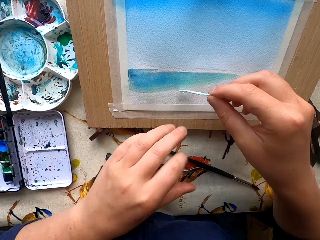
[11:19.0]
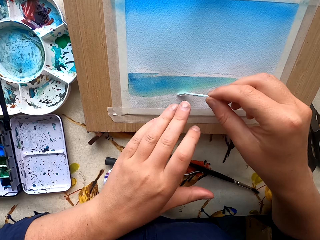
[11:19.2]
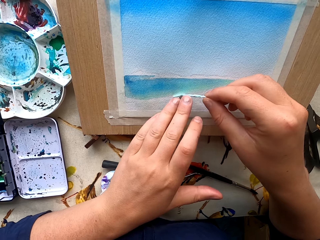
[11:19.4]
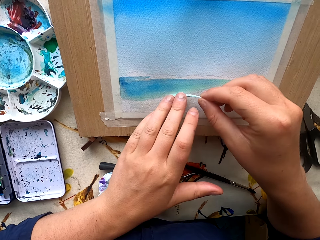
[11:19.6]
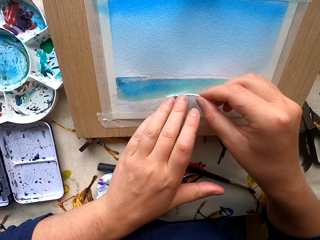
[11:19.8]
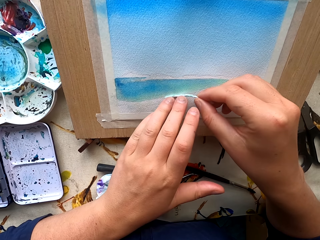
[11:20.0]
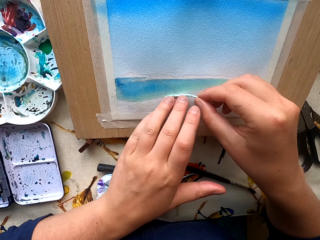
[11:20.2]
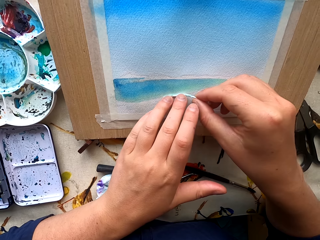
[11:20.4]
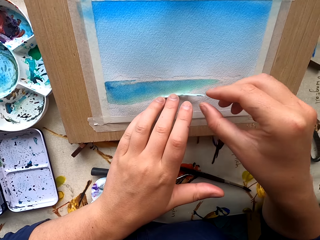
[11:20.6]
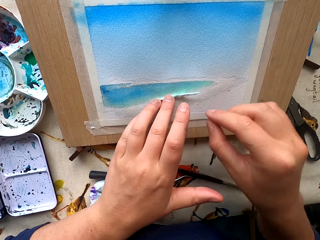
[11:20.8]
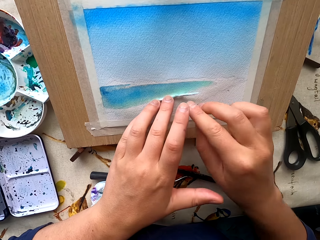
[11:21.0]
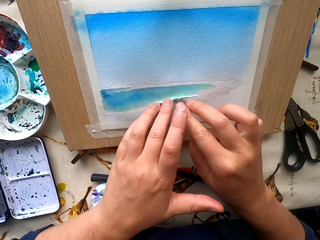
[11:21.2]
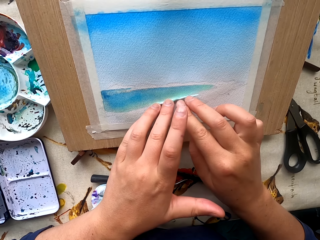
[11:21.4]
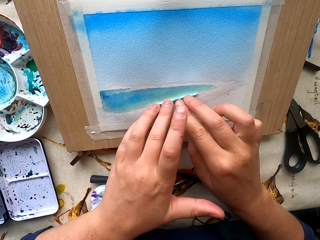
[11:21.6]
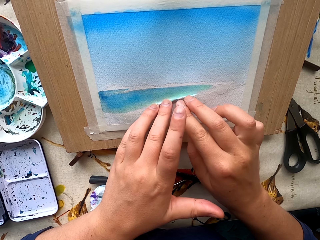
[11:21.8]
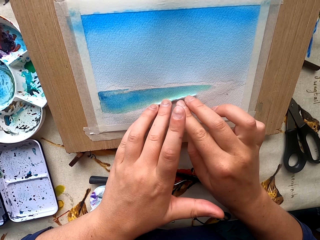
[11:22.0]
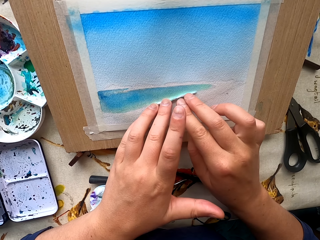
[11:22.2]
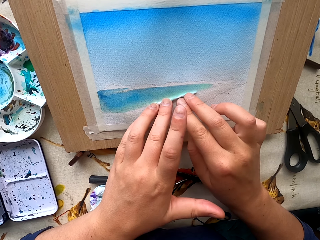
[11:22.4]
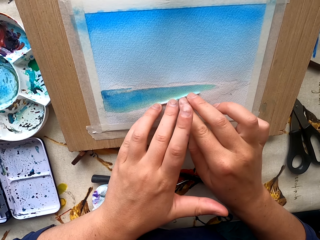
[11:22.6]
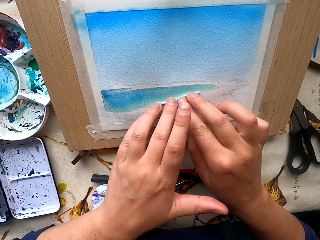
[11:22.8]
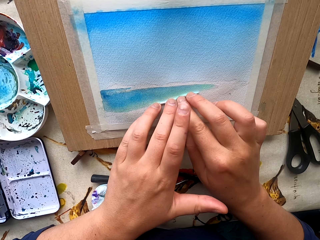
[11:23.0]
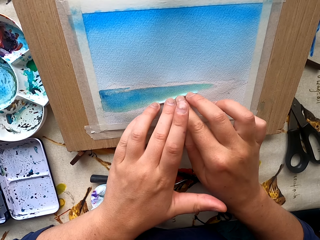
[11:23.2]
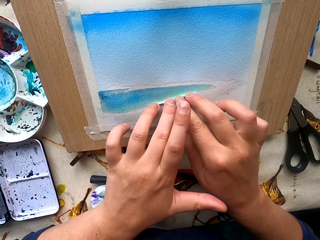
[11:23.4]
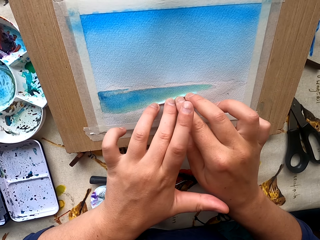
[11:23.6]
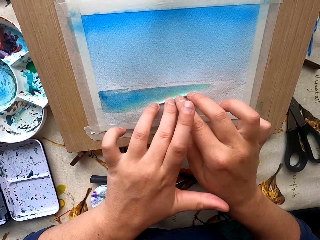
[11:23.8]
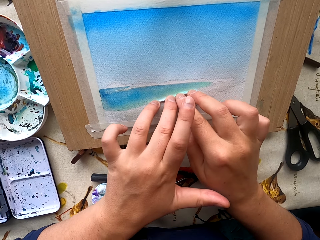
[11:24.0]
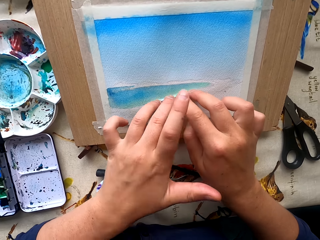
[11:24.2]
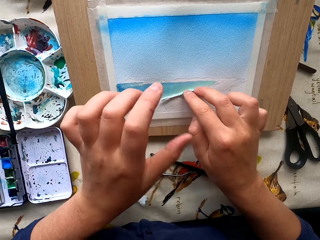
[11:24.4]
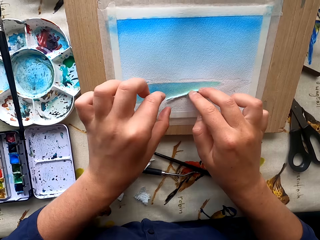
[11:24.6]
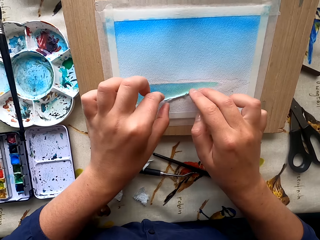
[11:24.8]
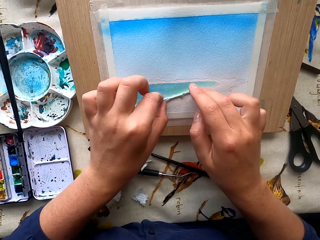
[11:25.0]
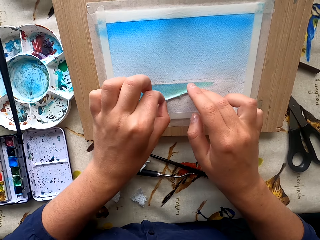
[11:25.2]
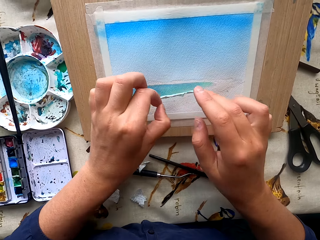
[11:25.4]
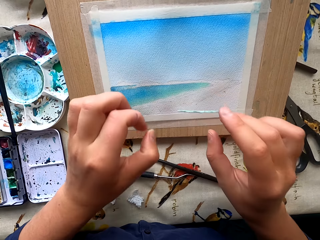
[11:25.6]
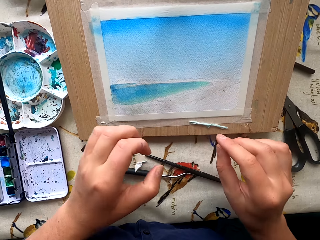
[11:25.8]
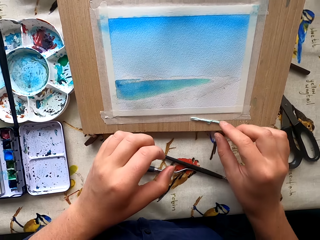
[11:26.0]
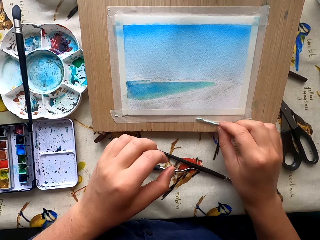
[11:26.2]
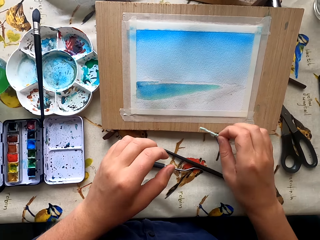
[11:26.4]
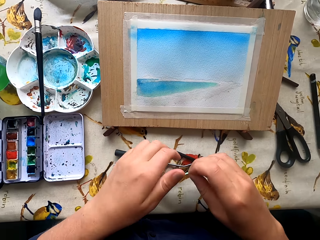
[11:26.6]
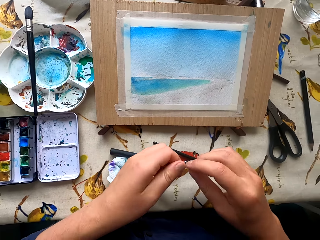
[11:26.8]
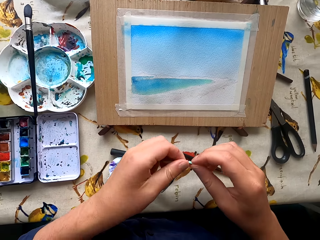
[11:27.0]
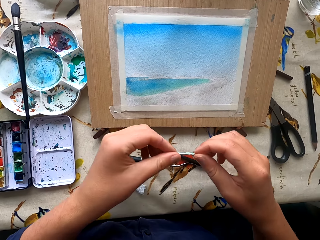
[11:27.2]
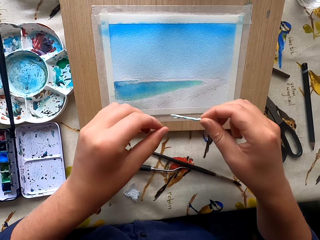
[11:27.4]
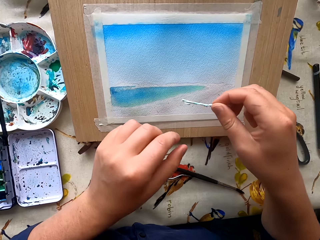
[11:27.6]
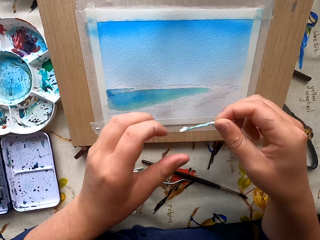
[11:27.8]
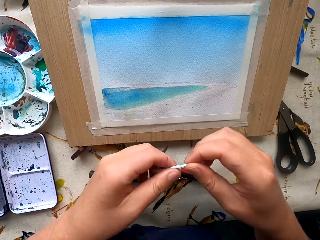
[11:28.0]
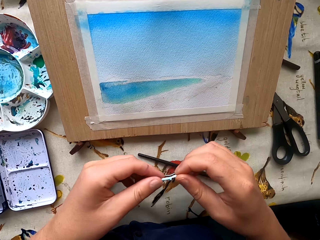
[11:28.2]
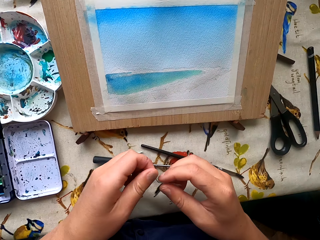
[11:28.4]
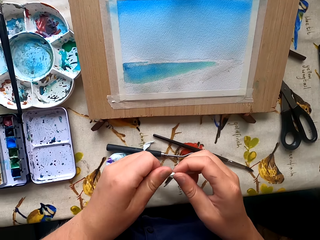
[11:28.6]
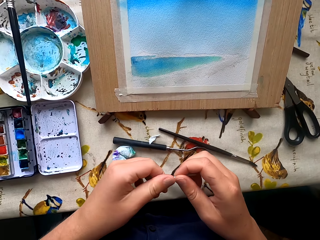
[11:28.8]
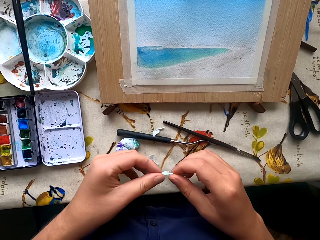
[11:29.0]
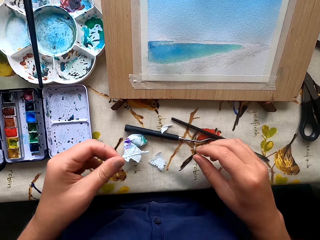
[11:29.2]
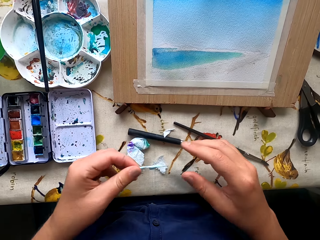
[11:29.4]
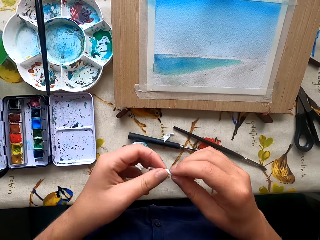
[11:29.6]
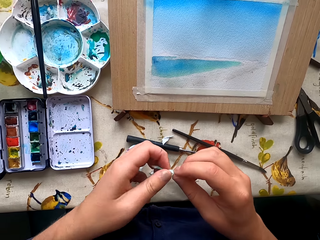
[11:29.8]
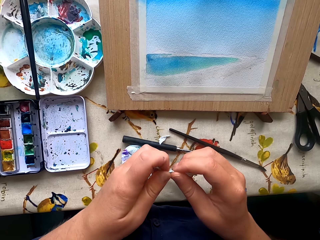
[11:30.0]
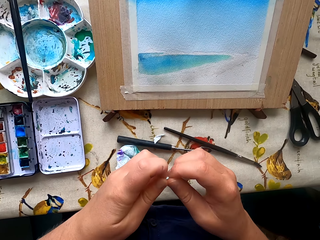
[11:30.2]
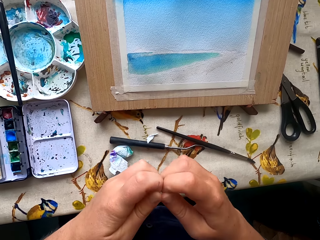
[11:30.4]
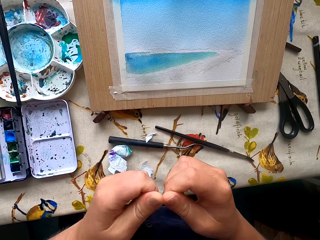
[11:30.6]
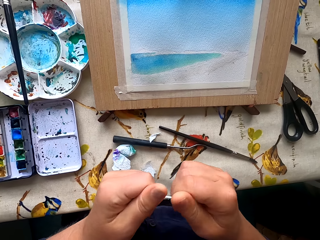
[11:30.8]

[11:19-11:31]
The camera wearer dries the paint with the wipe. They drop the tissue. They pick up the tissue. They inspect the wipe. They fold the tissue.

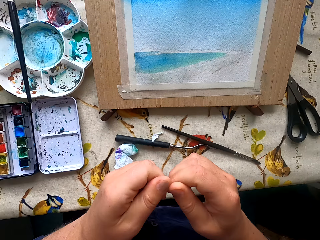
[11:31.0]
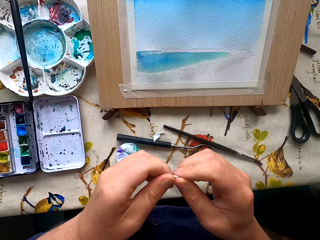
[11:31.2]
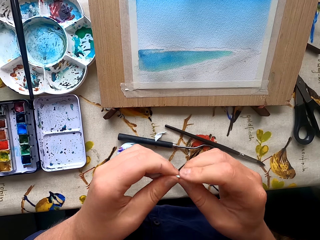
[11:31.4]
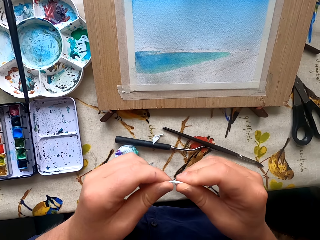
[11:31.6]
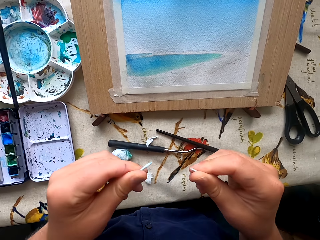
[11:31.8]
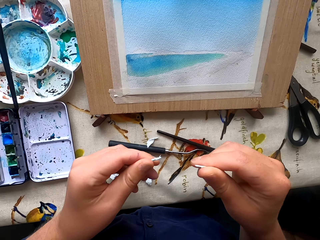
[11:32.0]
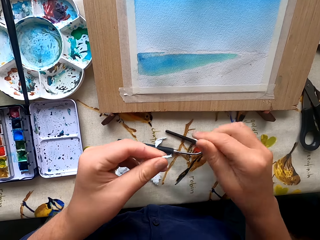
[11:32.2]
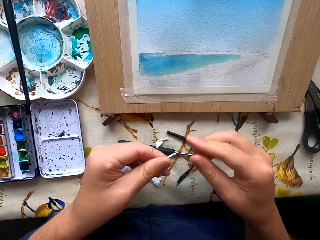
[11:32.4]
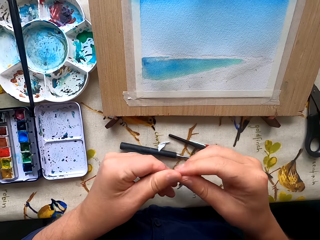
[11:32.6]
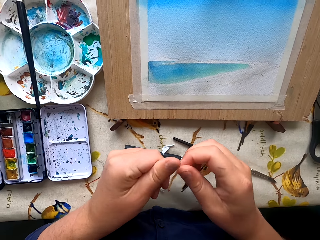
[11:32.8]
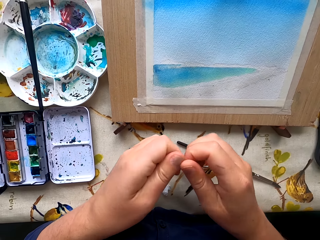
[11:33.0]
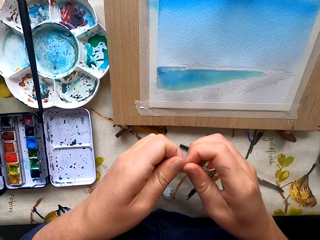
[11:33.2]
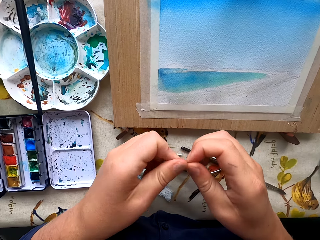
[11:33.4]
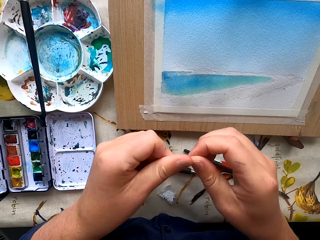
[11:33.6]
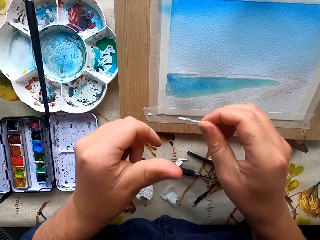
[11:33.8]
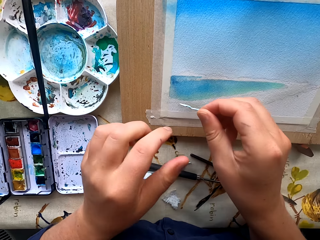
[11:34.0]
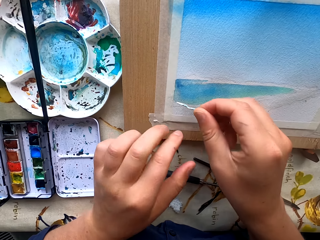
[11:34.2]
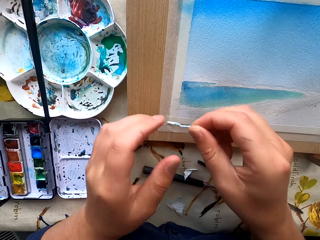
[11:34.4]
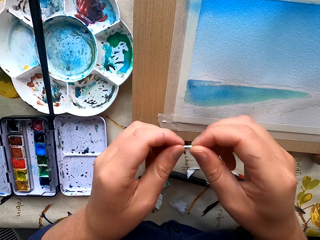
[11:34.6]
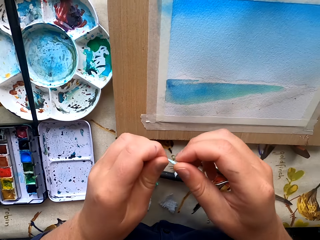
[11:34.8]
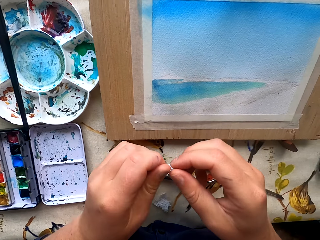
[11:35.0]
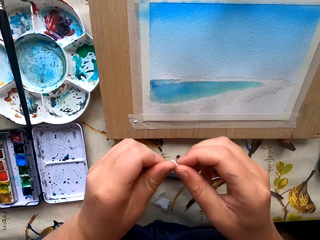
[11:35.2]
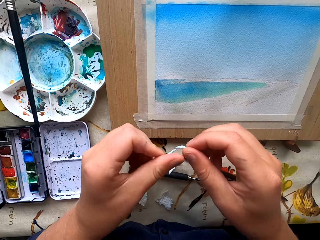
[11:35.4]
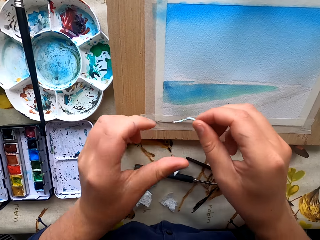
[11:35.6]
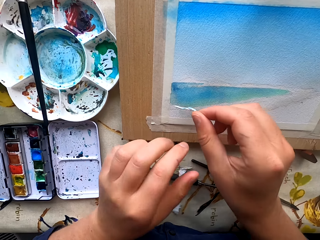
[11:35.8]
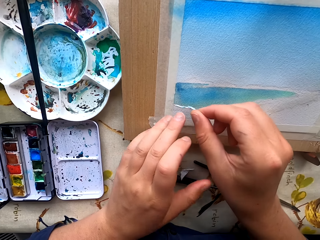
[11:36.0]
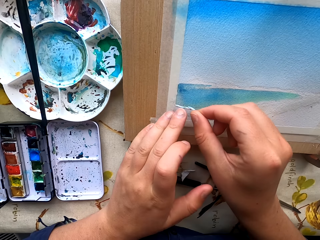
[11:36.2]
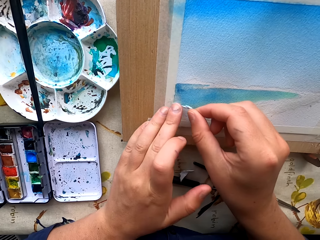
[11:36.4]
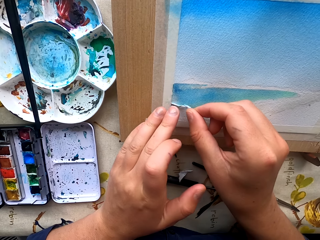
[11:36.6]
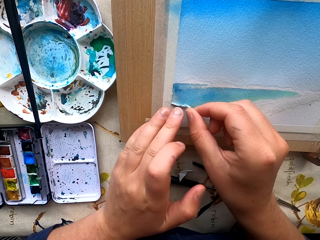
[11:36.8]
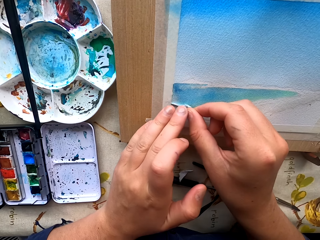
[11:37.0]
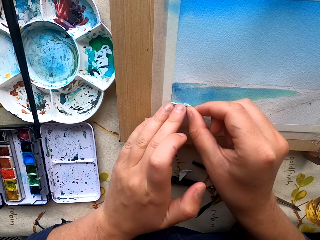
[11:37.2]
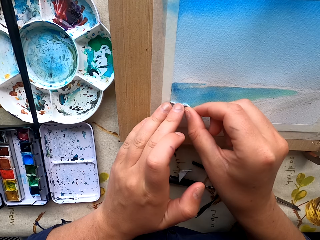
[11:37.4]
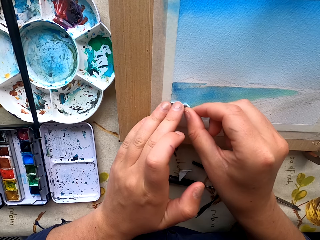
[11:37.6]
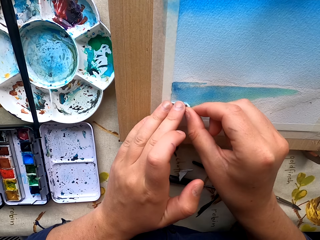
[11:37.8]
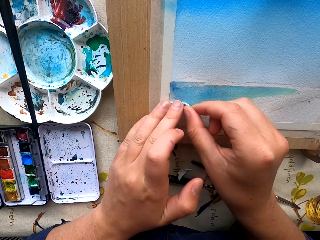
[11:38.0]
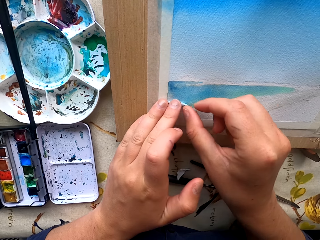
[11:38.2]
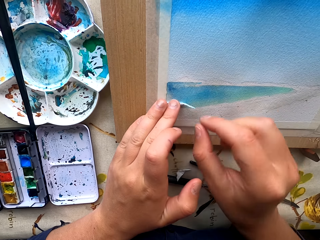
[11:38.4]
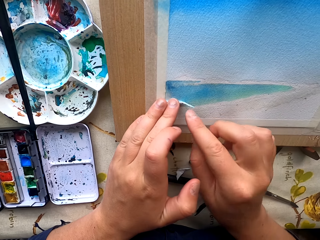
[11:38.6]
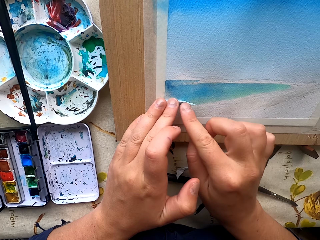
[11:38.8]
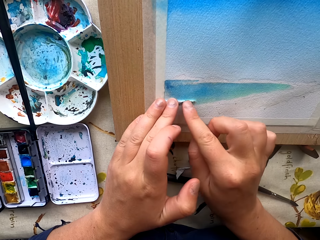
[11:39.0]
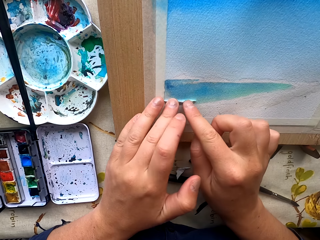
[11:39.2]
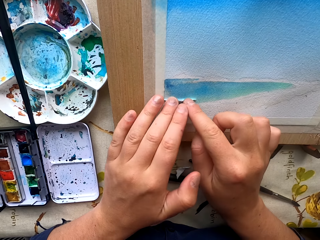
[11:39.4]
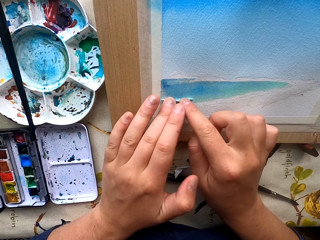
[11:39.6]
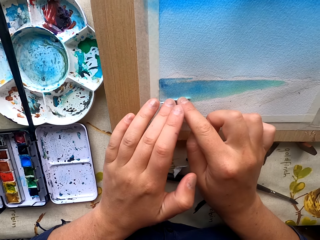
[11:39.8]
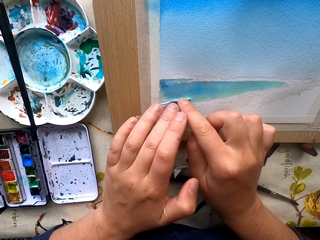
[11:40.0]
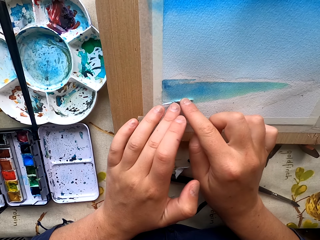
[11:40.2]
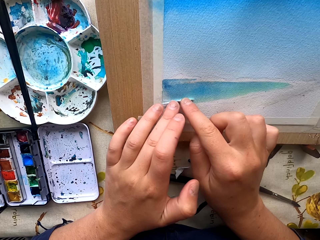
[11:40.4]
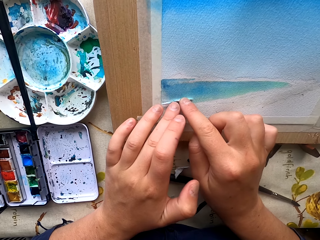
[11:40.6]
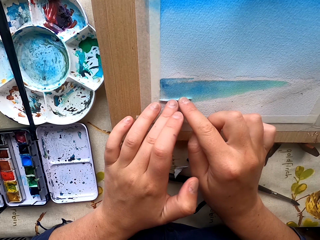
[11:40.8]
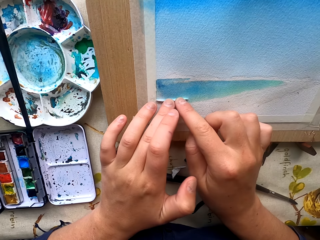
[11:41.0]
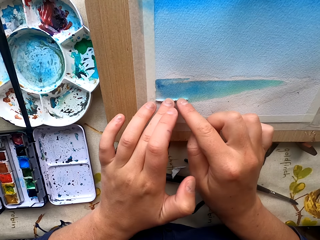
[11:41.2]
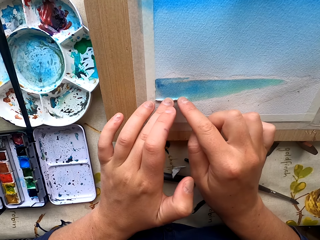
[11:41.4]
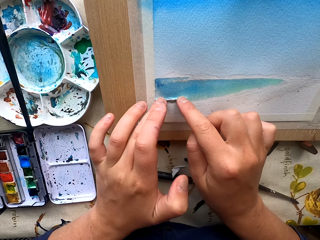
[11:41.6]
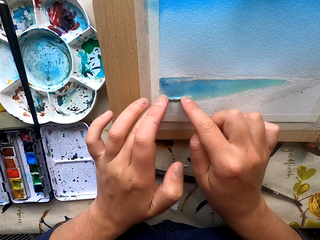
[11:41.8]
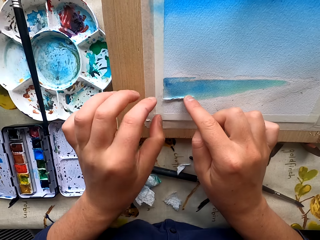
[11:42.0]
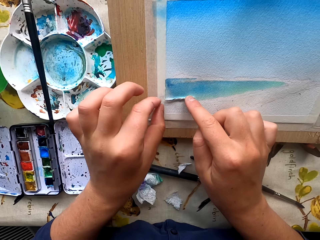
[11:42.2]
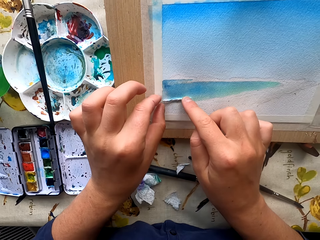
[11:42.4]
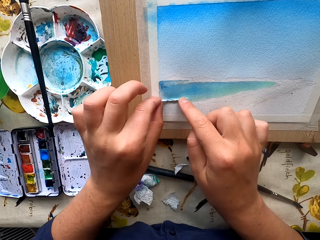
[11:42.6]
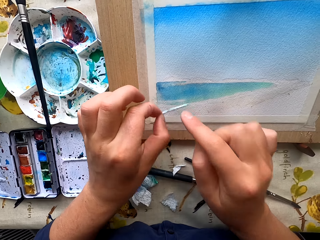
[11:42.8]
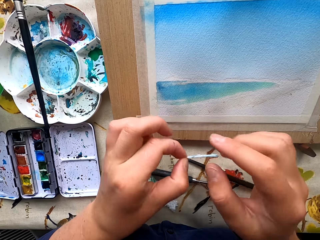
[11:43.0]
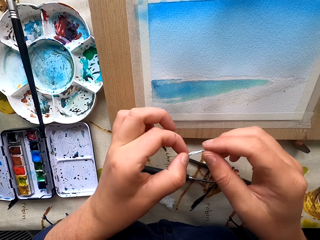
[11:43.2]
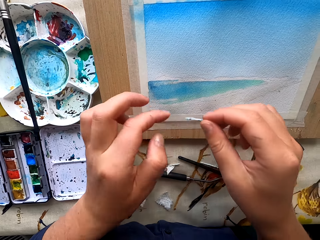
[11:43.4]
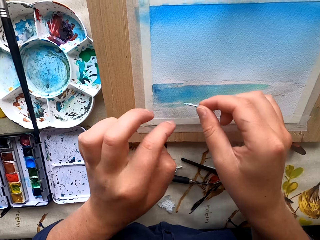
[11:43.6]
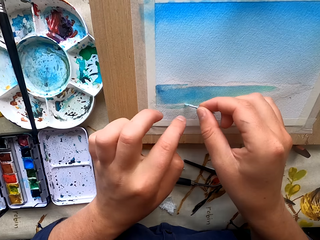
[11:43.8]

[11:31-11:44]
The camera wearer cuts the tissue. They dry the paint with the wipe.
